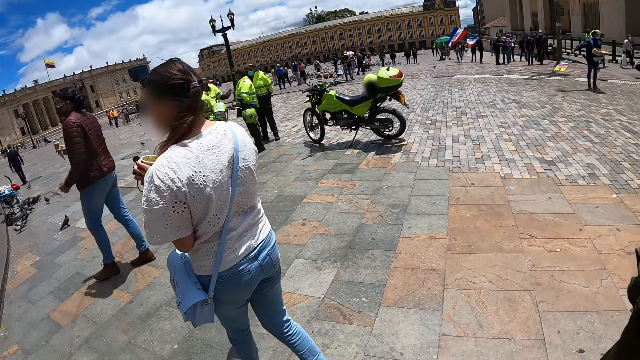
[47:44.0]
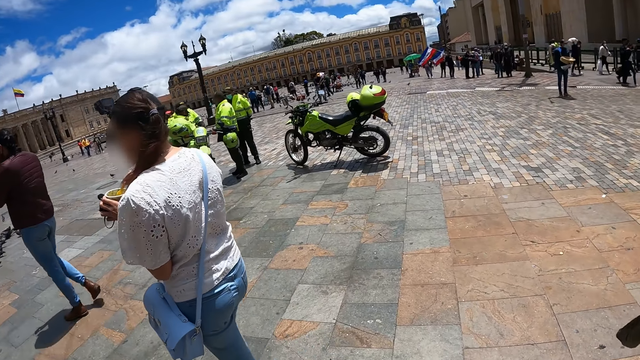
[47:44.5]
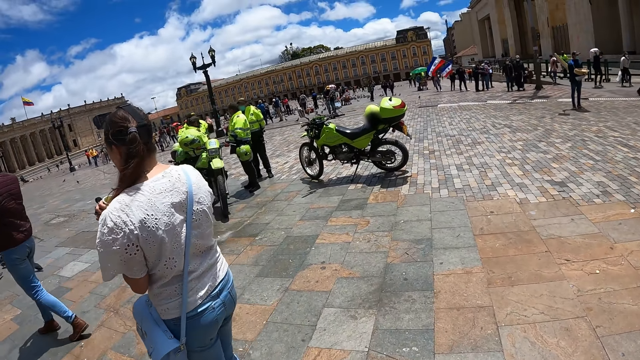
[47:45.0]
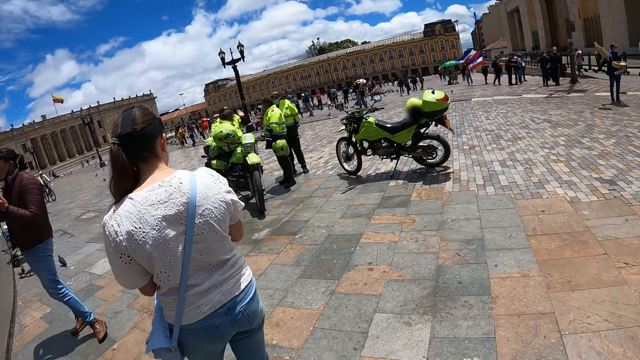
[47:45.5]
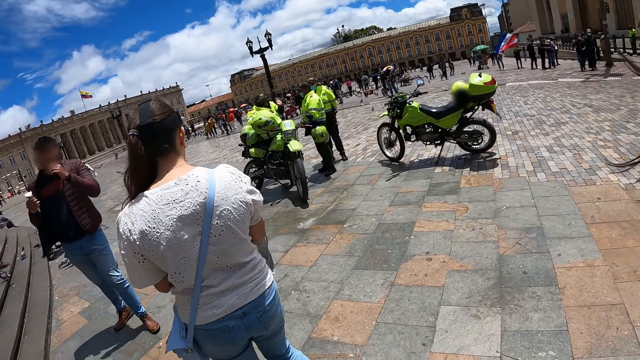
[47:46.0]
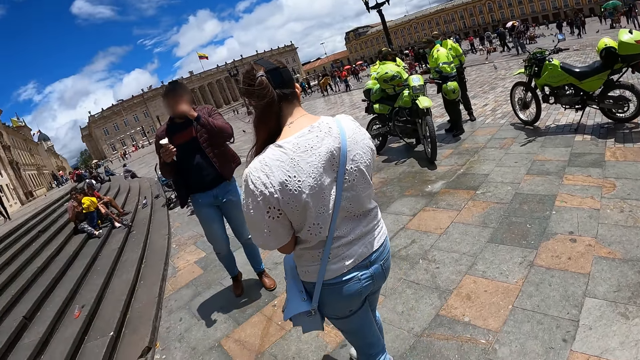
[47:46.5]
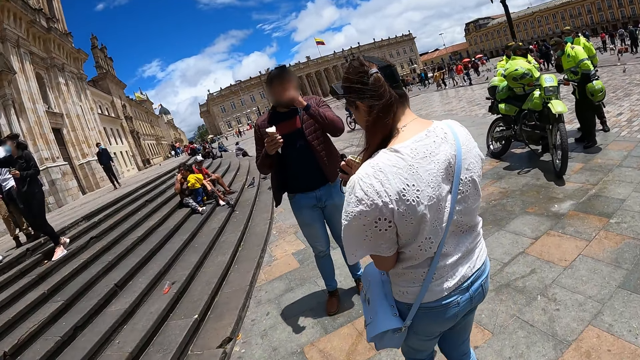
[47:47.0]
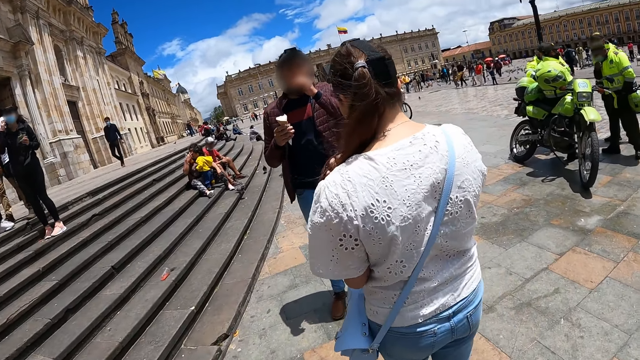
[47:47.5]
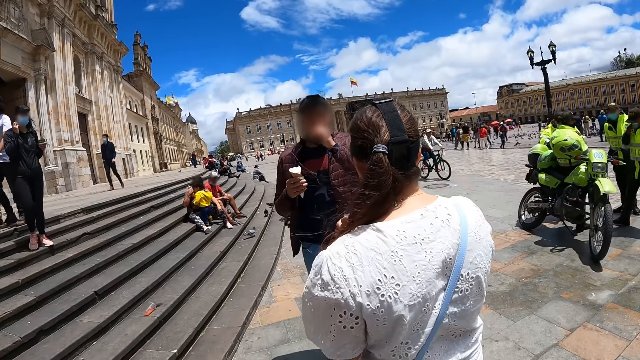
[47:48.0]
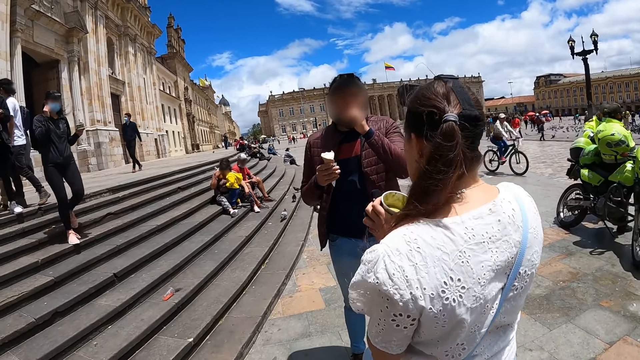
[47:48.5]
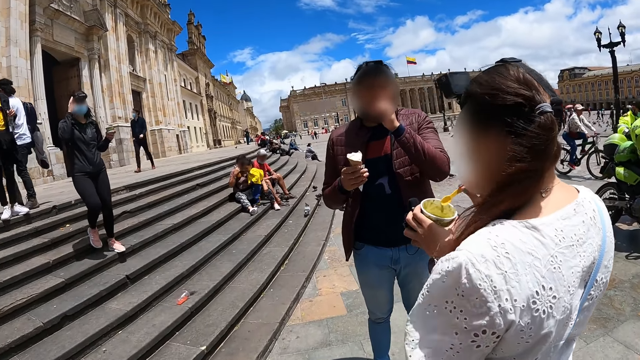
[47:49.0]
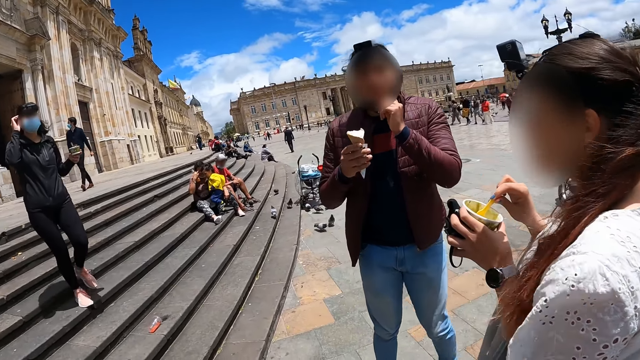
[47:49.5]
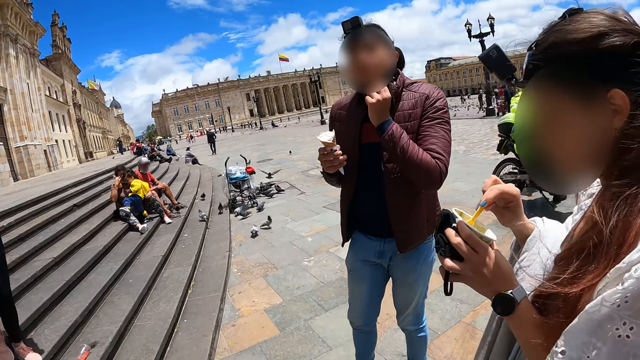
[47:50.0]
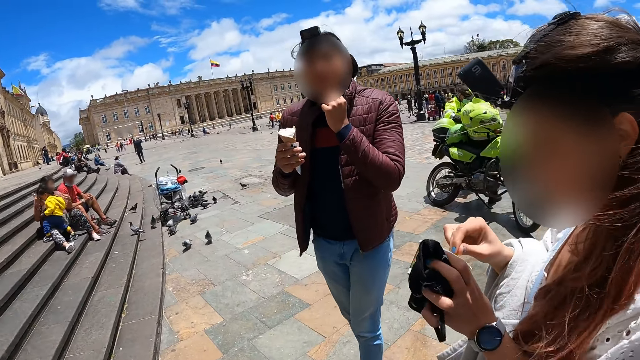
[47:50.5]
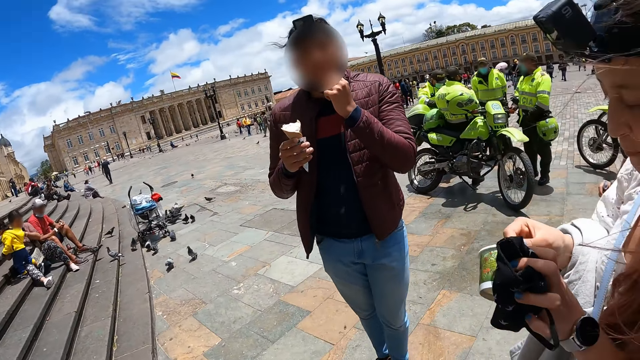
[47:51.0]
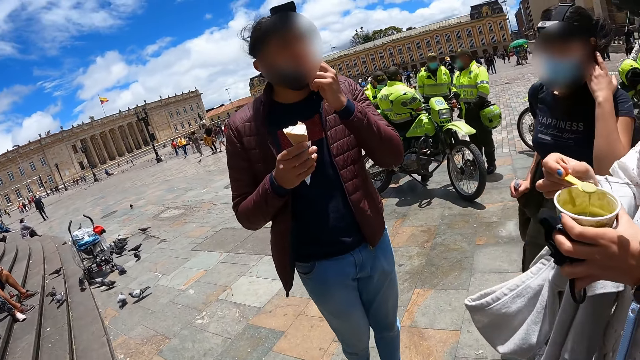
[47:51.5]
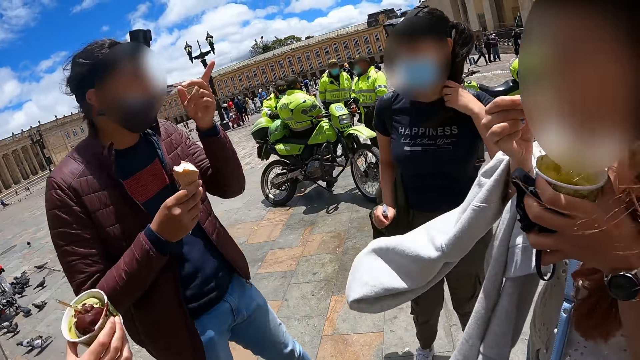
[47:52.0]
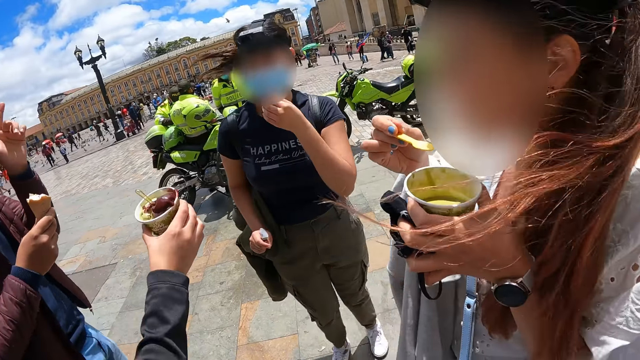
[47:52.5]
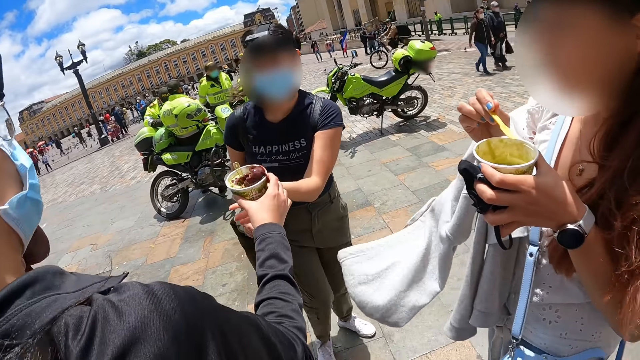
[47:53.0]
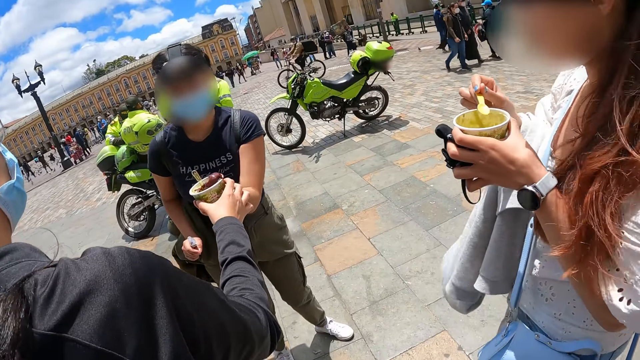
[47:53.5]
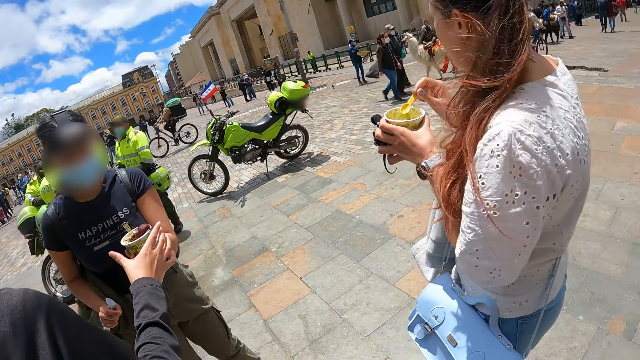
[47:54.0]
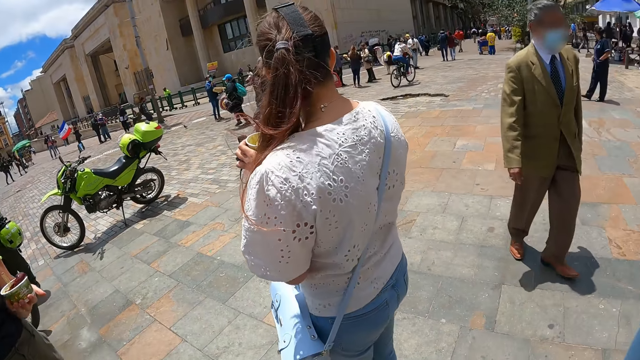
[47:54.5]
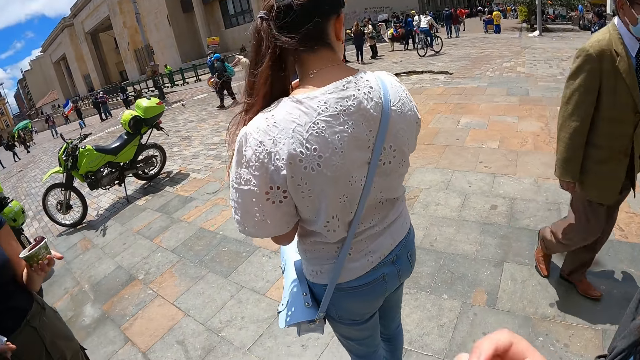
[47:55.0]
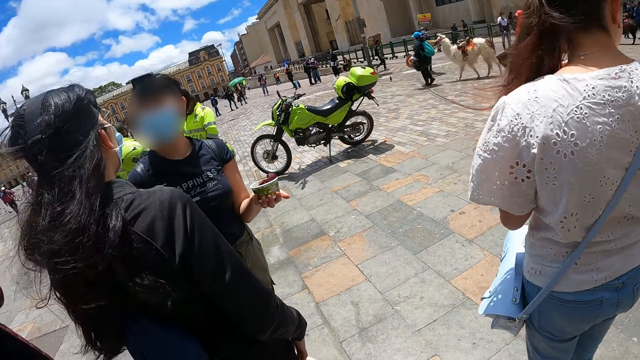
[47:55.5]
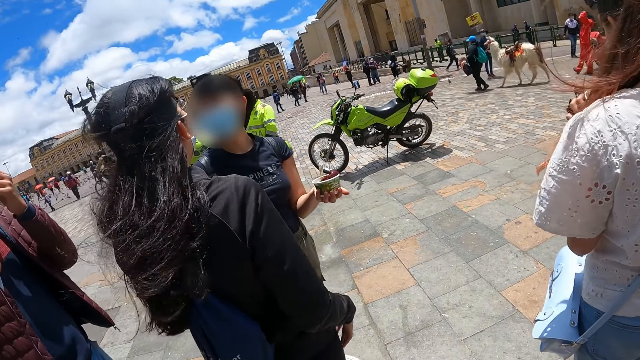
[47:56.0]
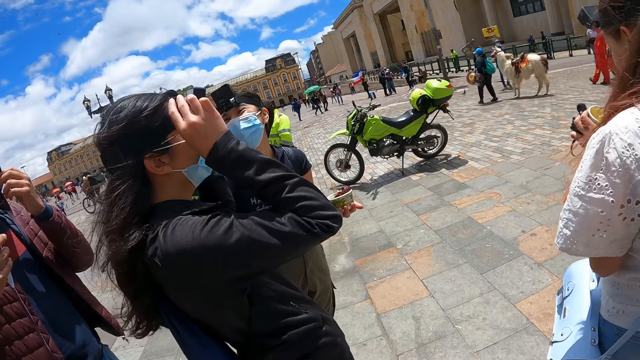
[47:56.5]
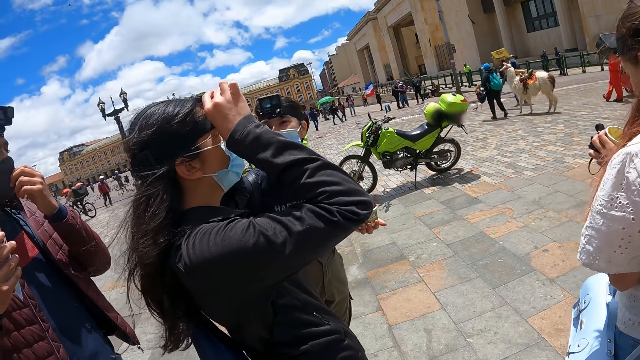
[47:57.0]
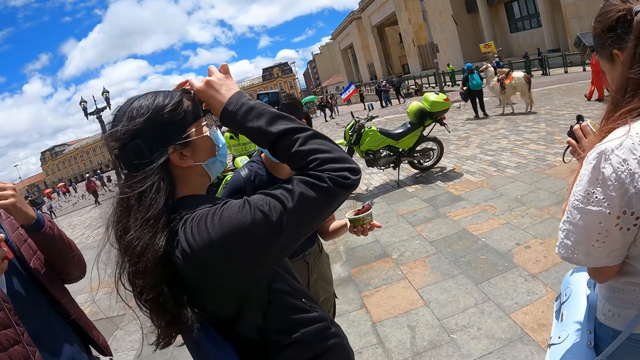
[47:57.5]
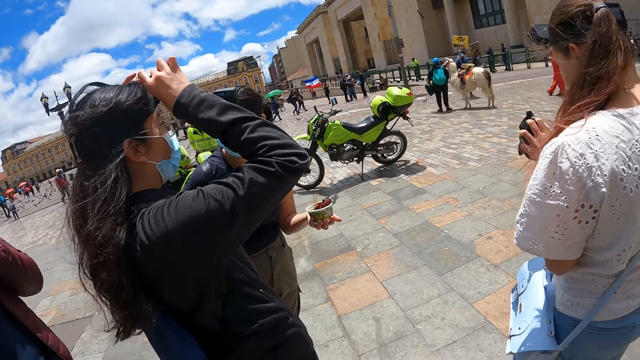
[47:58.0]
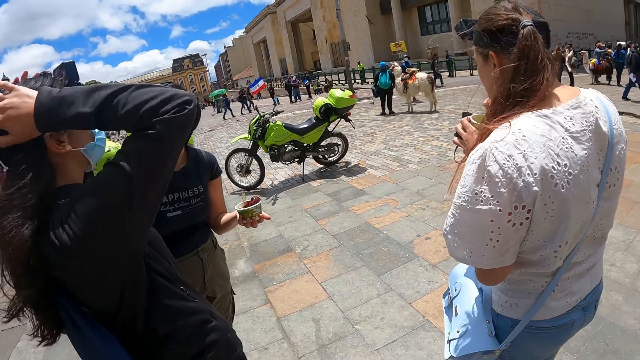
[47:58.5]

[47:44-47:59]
The camera wearer looks around the area. They look around.

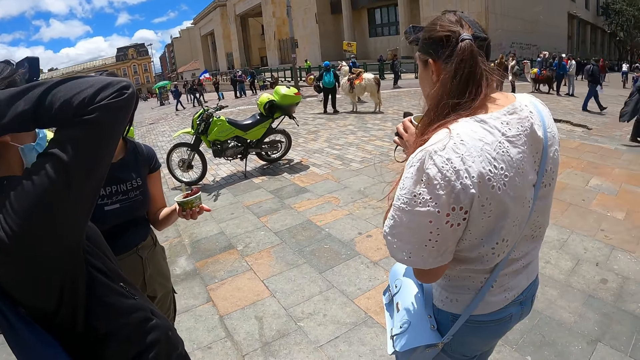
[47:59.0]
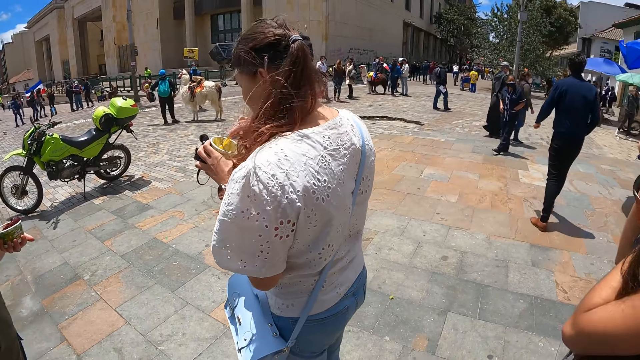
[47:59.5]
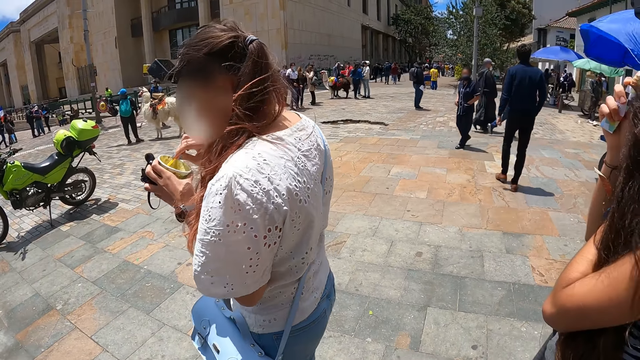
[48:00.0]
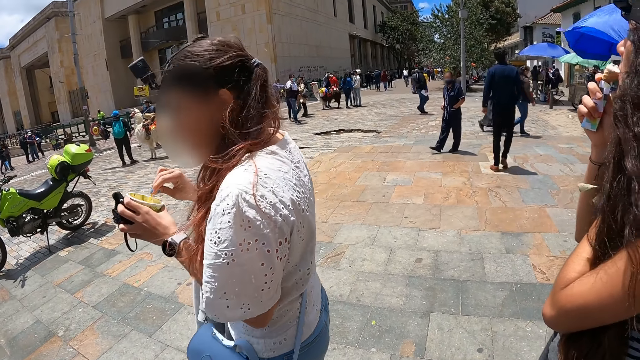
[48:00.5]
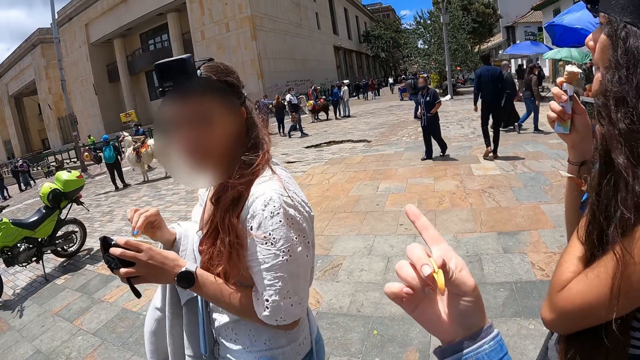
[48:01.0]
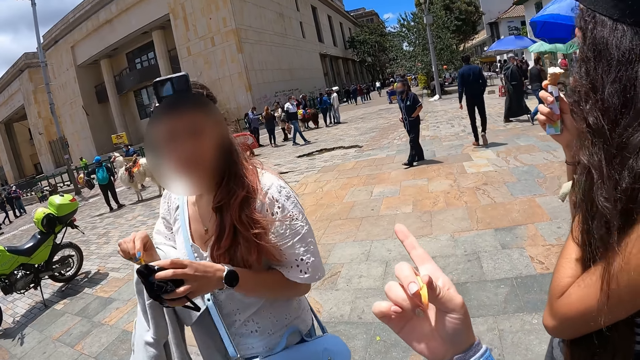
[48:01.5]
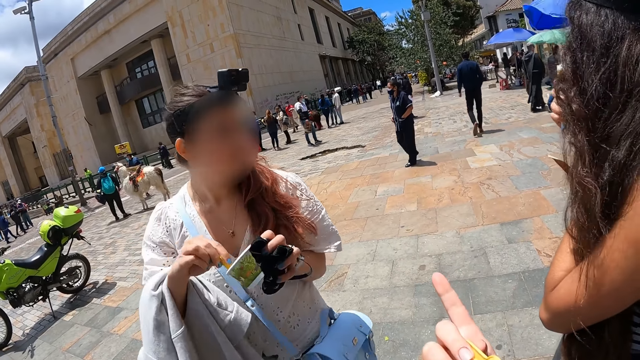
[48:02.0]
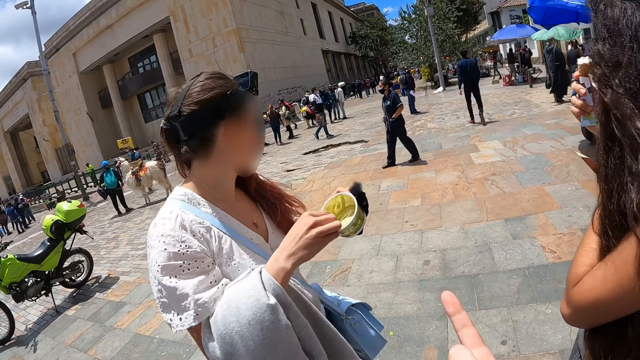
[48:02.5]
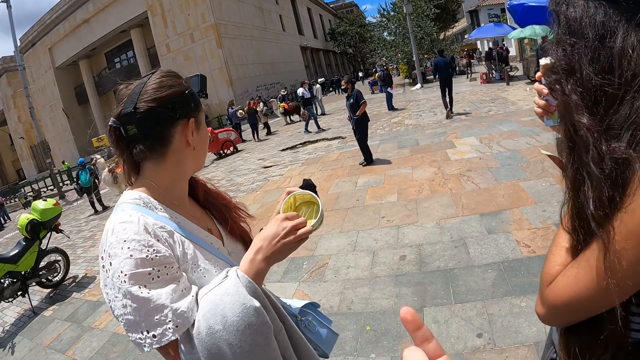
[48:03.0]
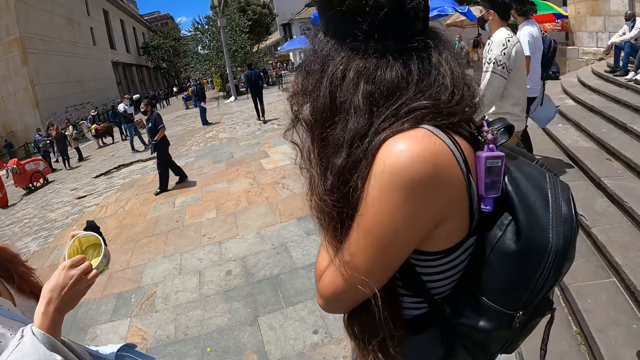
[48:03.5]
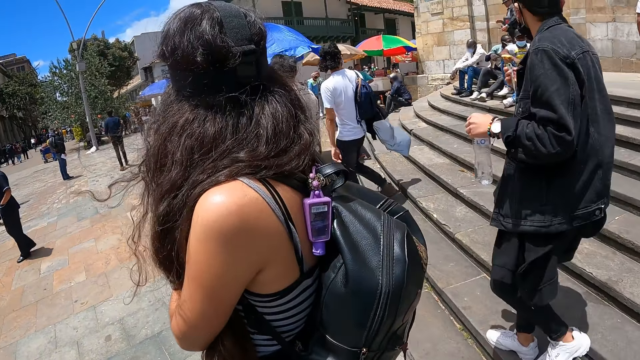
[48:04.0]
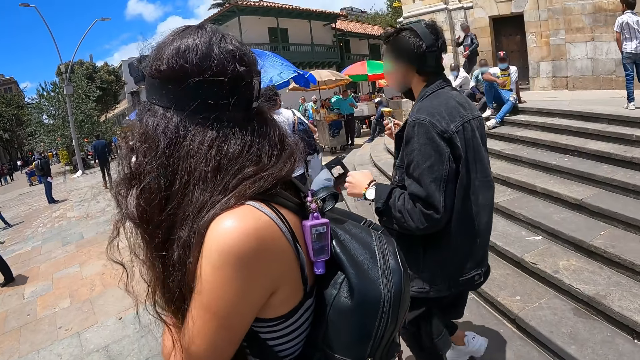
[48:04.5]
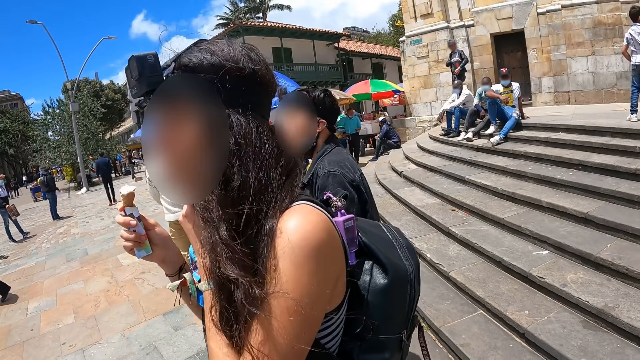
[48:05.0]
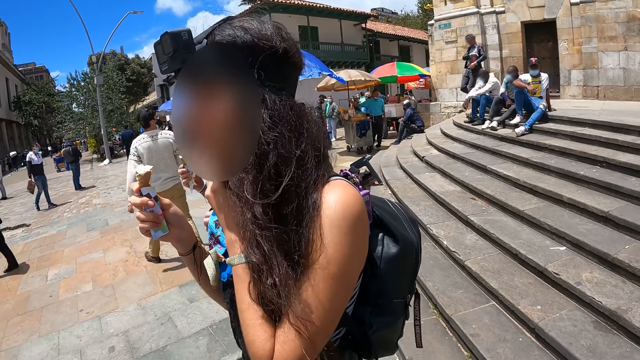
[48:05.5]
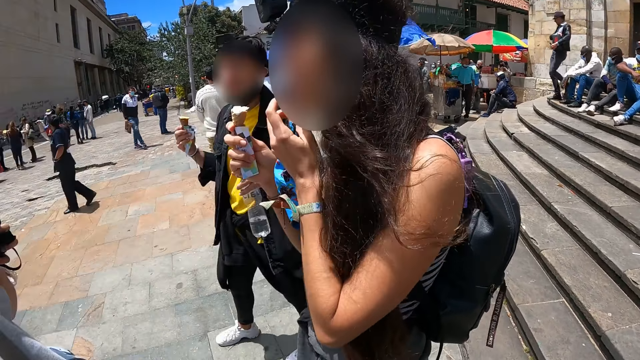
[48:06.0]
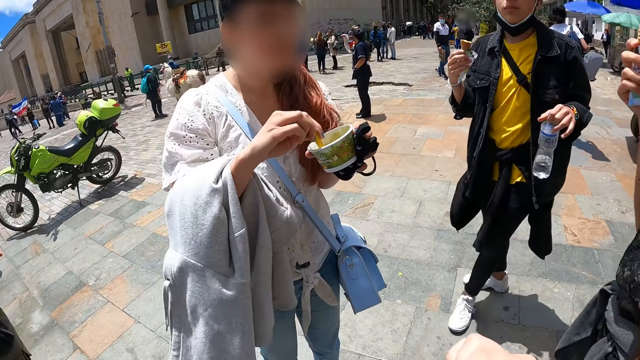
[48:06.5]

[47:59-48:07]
The camera wearer uses a hand gesture. They point aside. They look around the area.
